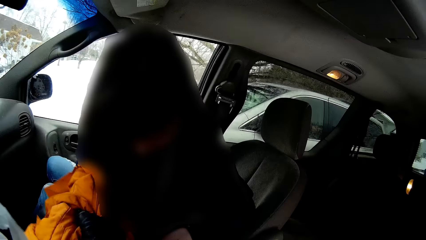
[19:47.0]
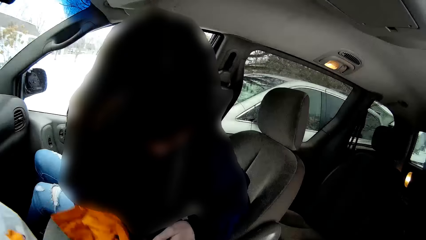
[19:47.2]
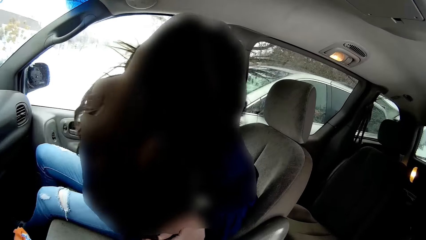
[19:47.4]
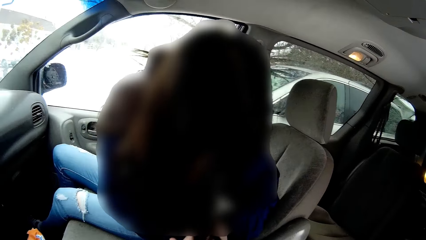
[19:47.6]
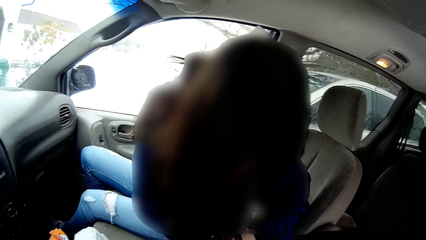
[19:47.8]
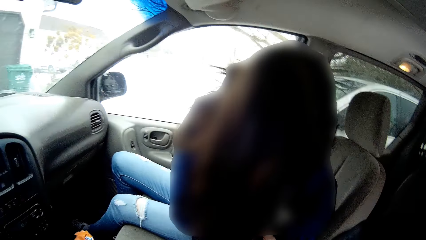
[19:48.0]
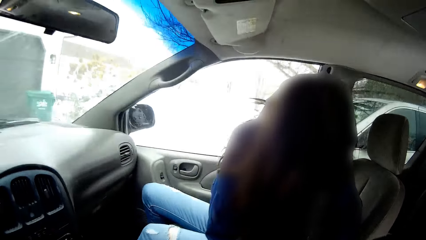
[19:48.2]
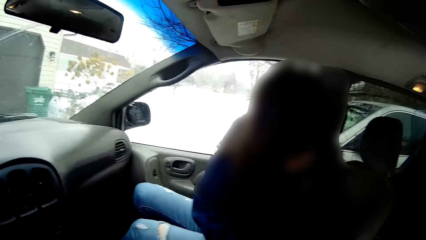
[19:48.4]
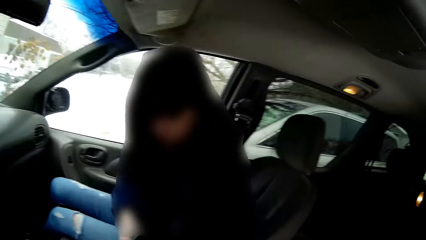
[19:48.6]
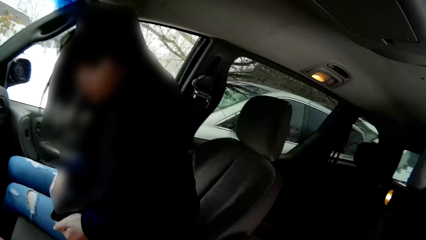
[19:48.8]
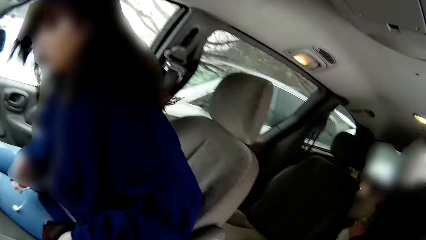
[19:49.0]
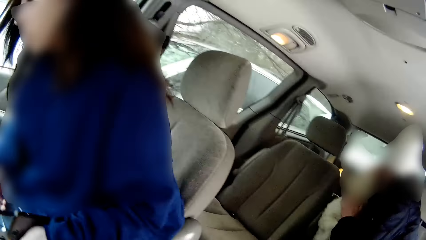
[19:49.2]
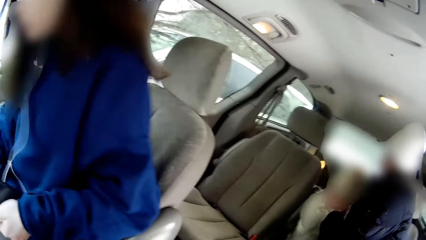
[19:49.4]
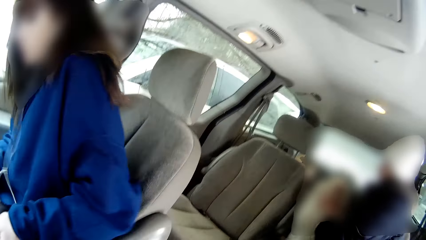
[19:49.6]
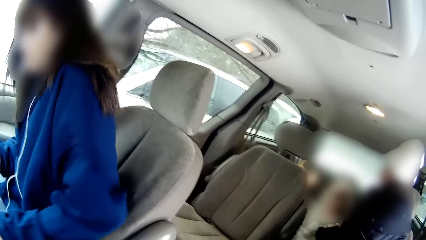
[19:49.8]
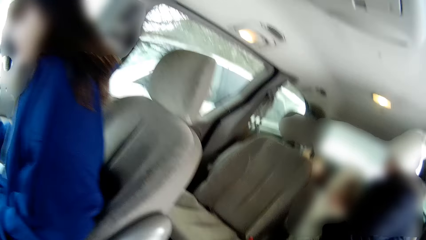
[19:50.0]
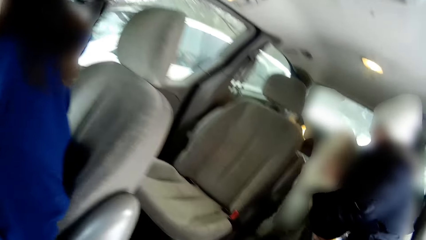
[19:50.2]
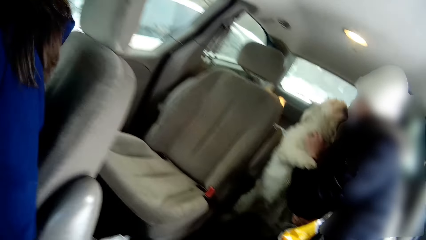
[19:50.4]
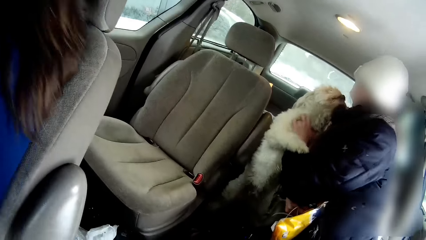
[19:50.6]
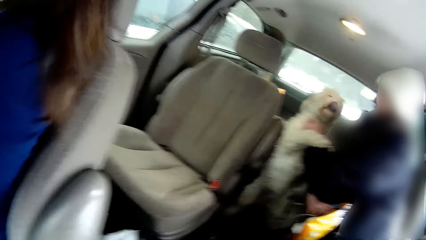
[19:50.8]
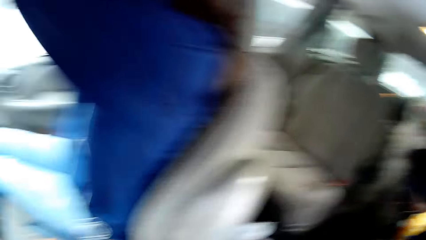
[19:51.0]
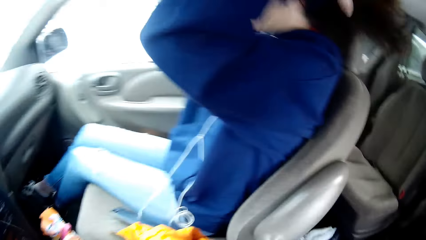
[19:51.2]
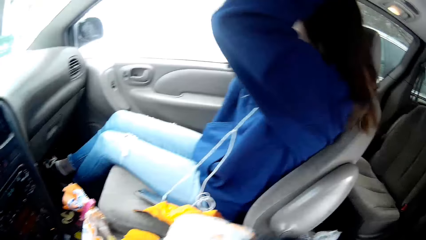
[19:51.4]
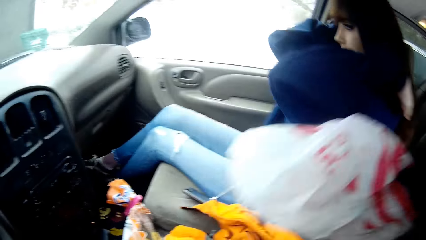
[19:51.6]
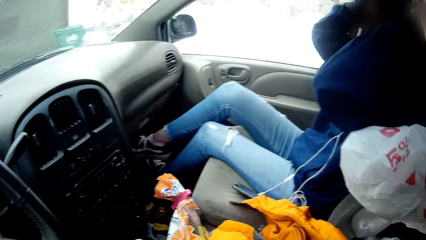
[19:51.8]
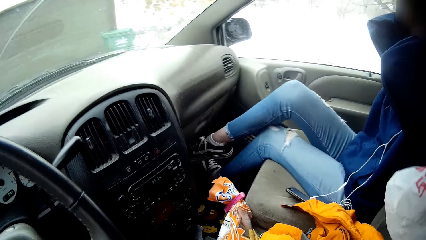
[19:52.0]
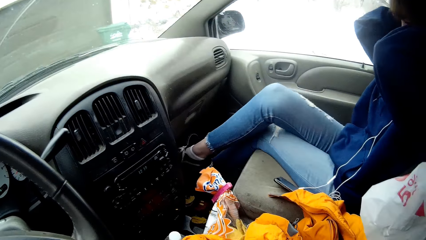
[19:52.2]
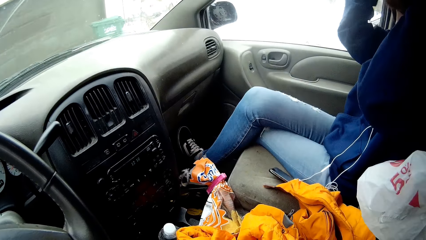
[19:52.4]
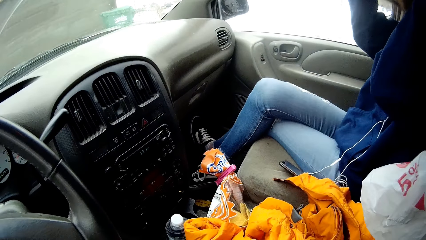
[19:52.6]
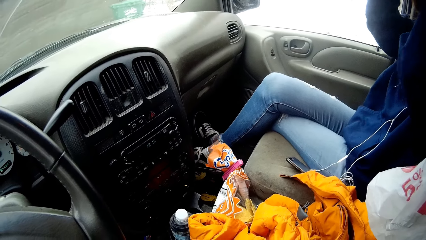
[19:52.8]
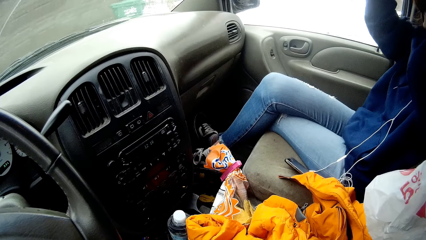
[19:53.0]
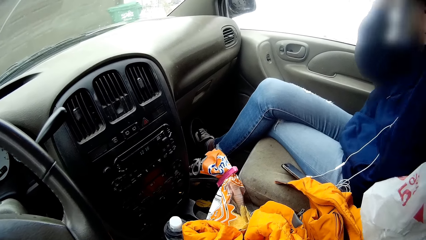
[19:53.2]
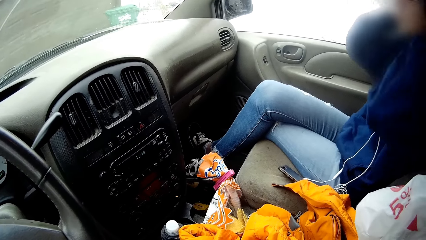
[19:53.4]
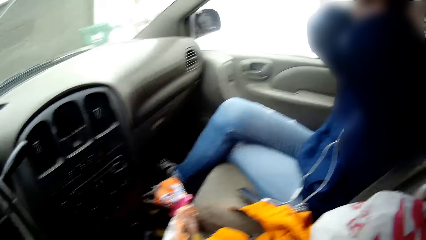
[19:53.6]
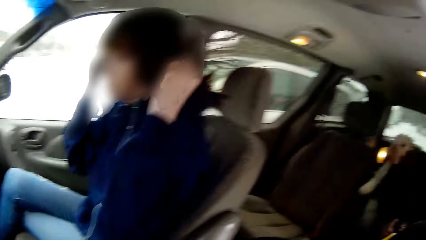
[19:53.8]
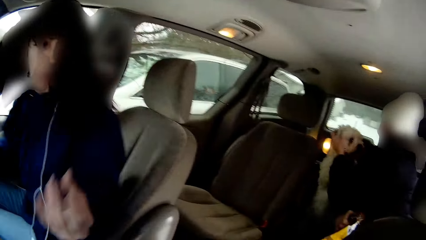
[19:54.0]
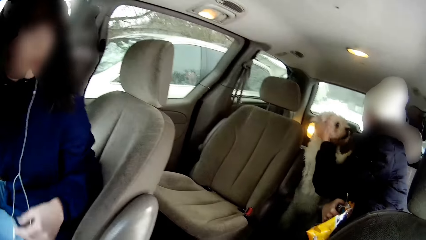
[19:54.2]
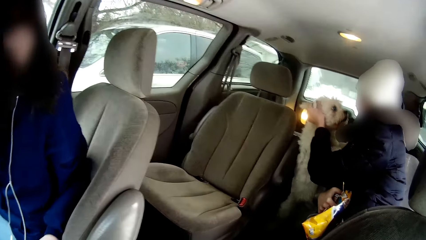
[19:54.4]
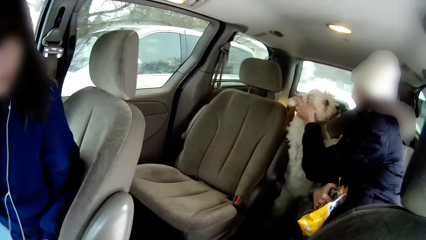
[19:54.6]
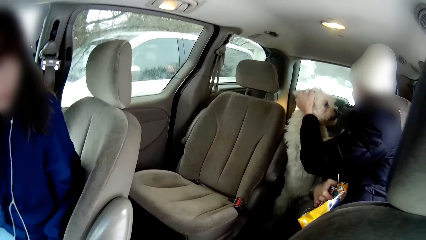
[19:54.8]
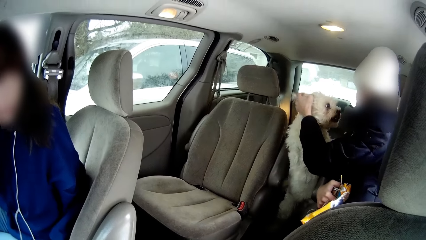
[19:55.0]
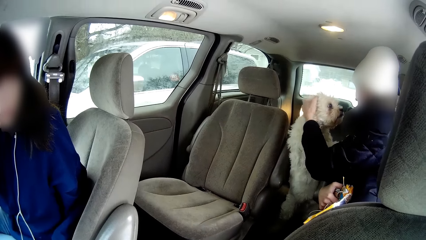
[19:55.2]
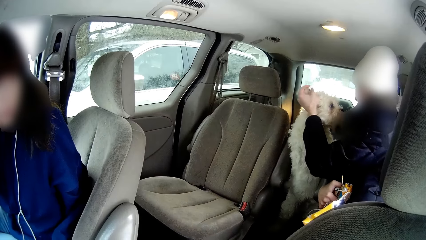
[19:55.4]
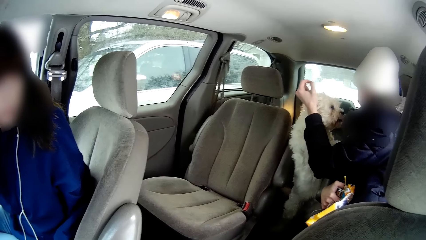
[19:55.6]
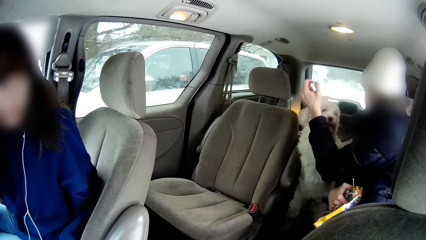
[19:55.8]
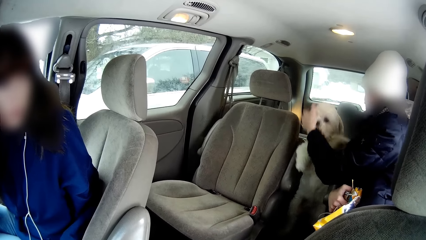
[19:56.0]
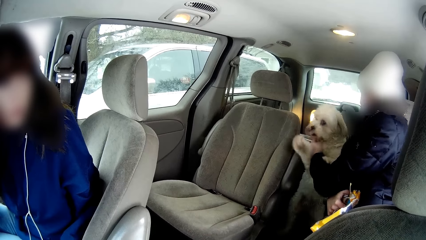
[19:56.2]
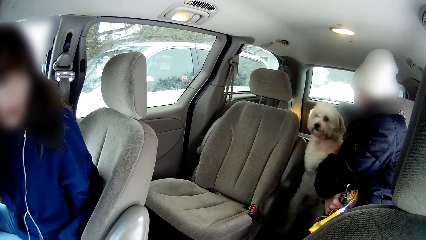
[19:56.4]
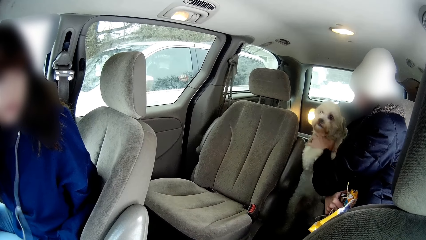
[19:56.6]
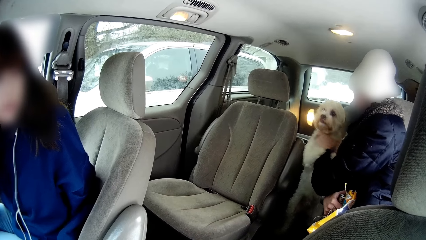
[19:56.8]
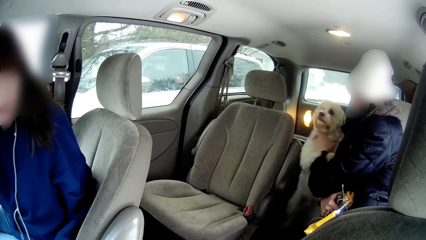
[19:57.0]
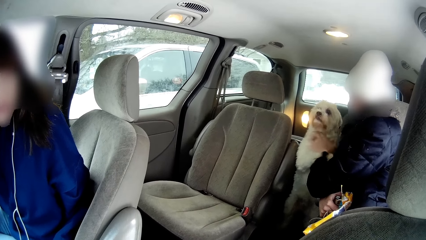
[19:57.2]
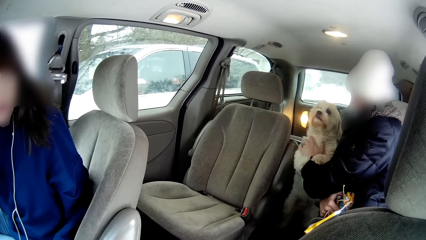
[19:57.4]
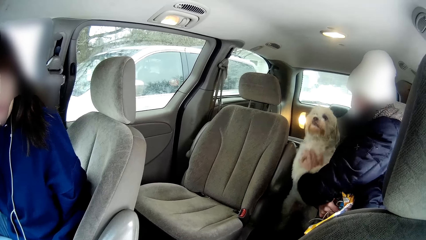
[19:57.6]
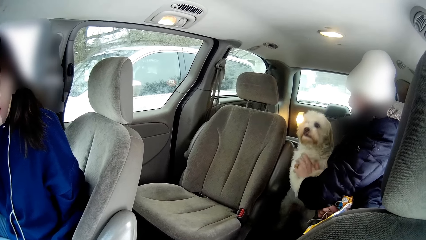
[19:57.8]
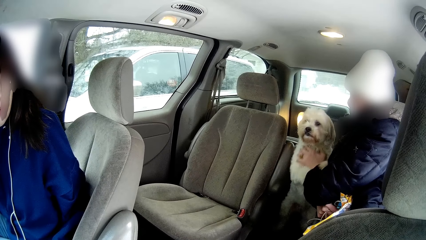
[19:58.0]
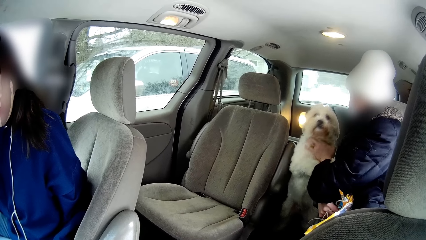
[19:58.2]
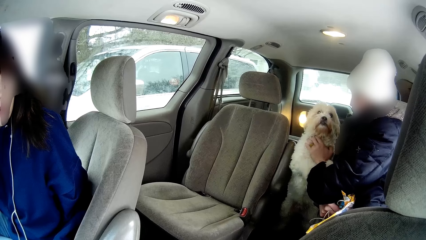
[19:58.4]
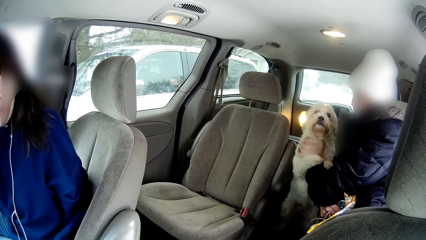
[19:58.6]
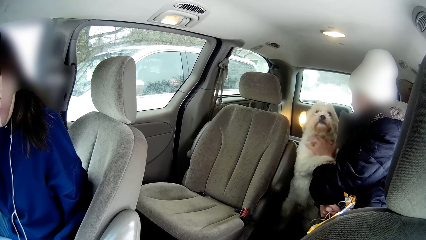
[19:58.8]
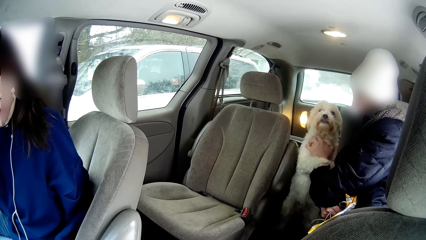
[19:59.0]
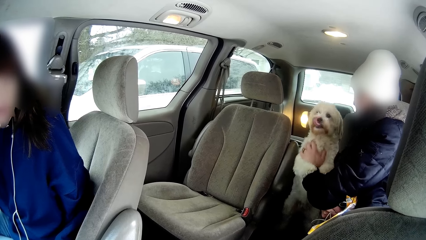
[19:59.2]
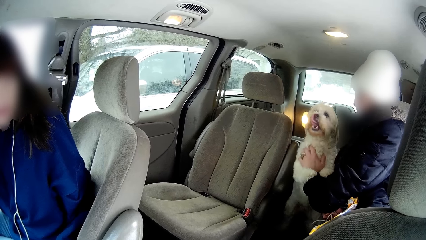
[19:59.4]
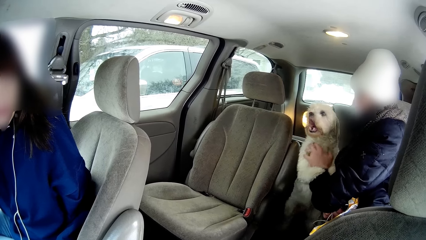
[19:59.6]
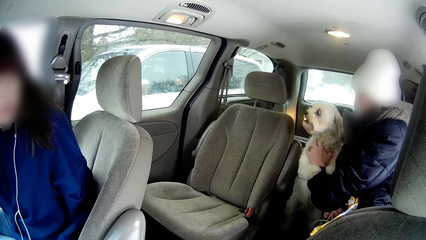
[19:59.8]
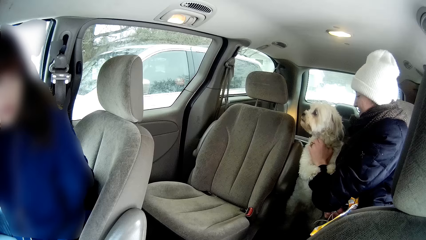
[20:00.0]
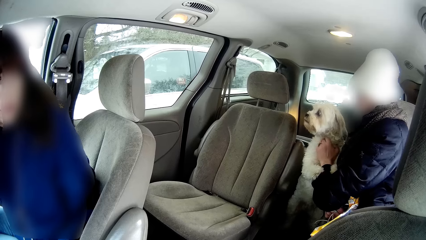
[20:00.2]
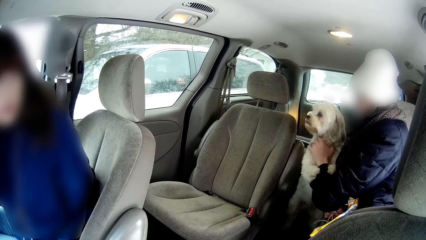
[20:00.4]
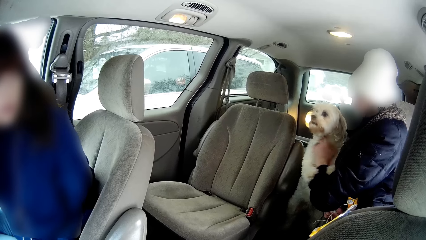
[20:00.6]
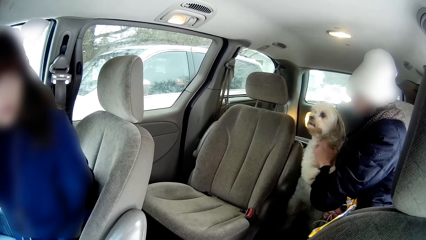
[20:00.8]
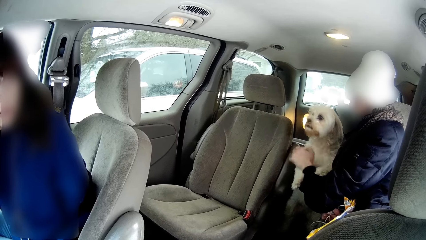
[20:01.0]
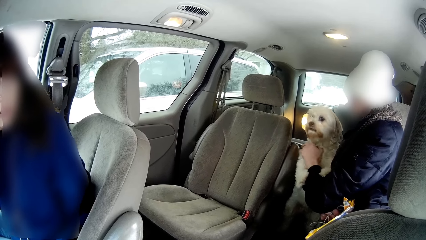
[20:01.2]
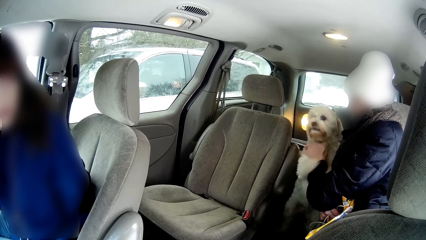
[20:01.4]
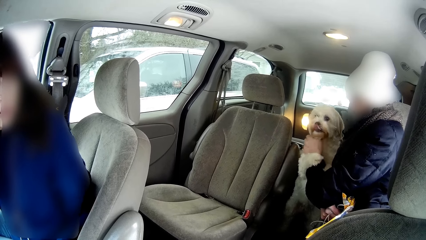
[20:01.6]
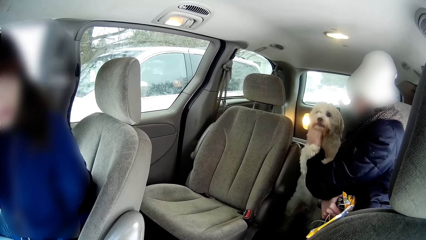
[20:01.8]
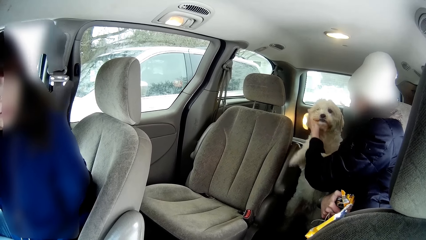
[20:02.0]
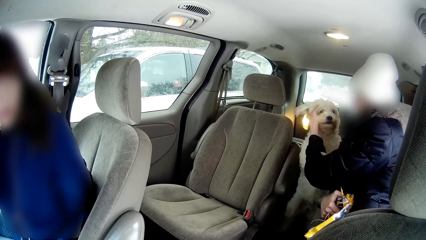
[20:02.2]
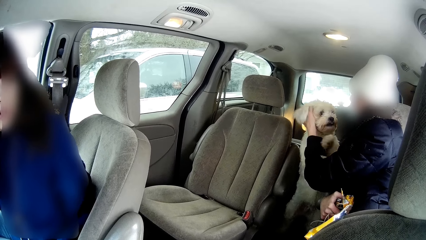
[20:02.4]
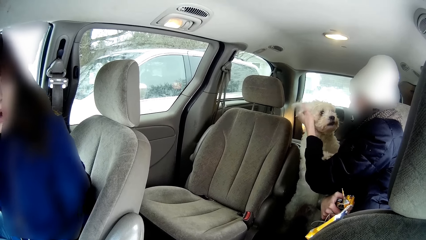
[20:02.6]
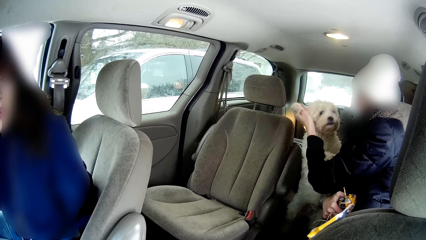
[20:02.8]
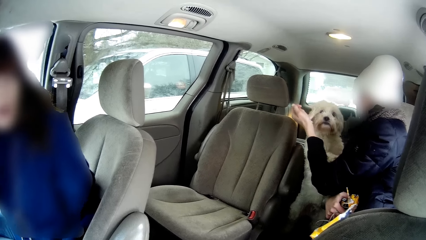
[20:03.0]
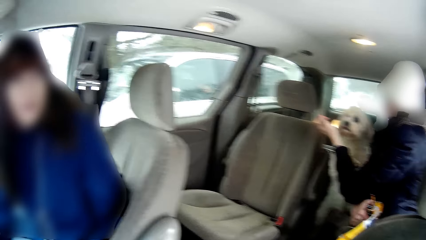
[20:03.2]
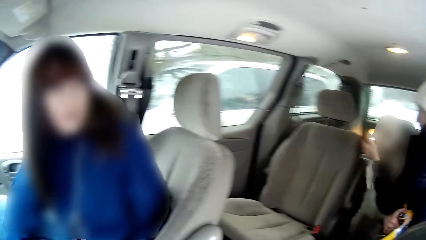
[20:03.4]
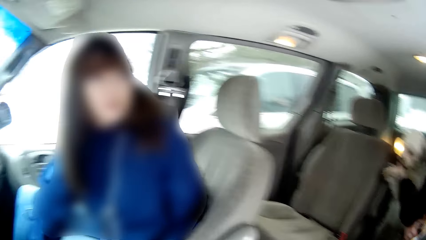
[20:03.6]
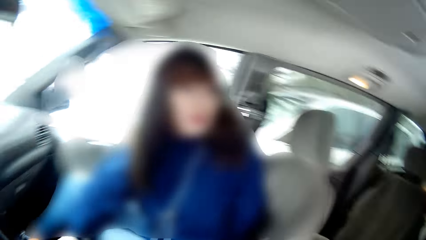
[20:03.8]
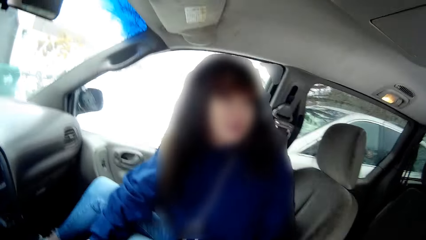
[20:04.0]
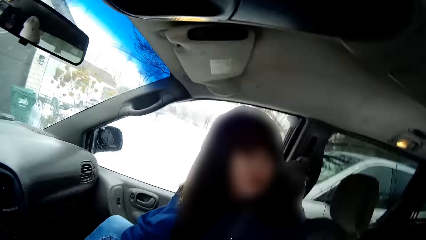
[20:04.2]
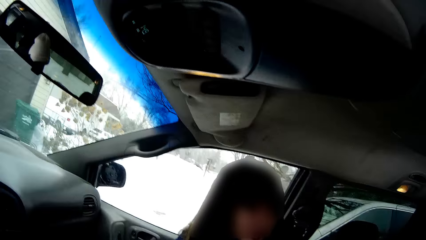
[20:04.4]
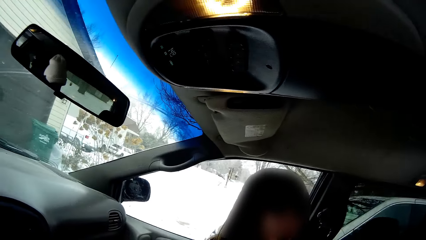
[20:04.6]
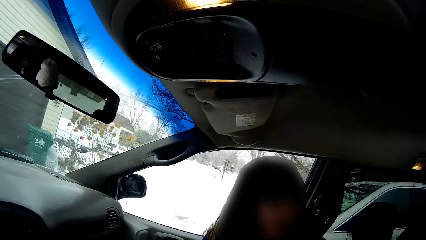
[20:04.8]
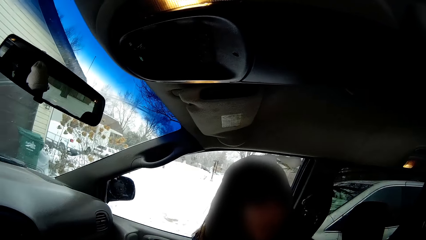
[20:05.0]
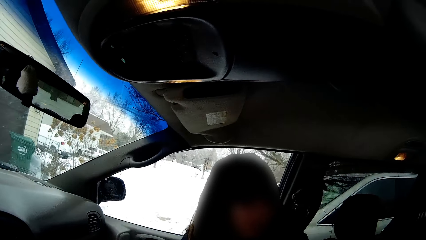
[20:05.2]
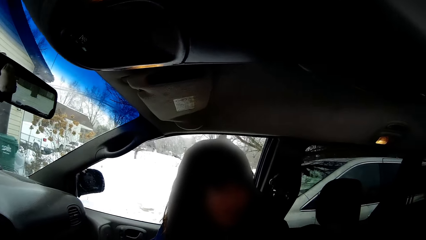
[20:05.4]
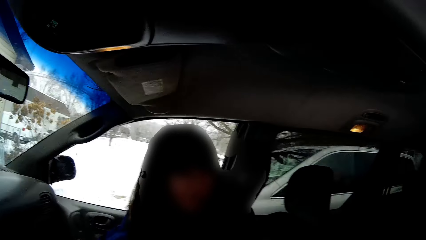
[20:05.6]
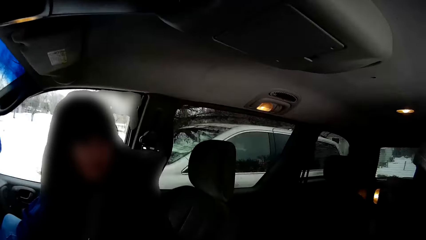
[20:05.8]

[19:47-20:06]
The woman pets the dog with both hands. The woman holds the dog. The camera wearer lifts the plastic bag with her right hand. The girl finger combs her hair with both hands. The woman plays with the dog.
